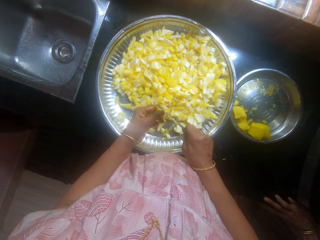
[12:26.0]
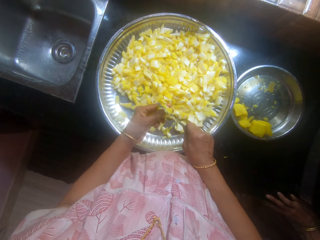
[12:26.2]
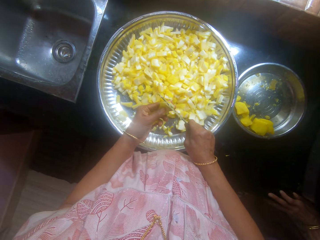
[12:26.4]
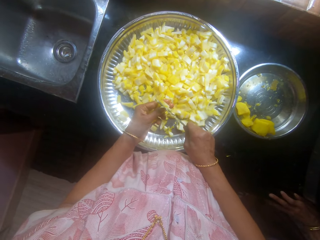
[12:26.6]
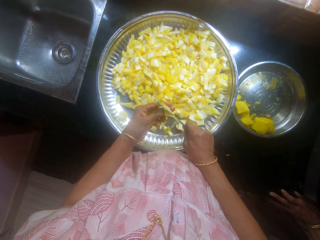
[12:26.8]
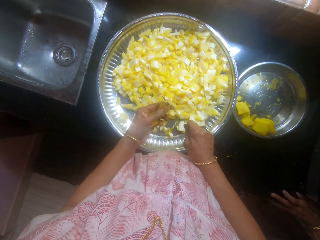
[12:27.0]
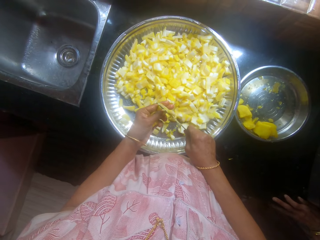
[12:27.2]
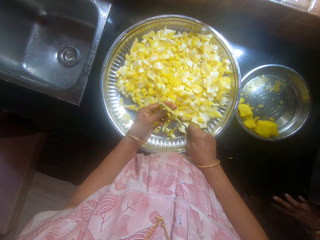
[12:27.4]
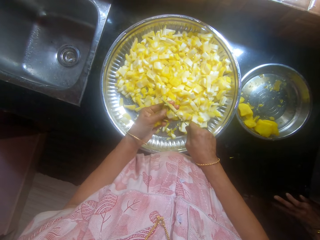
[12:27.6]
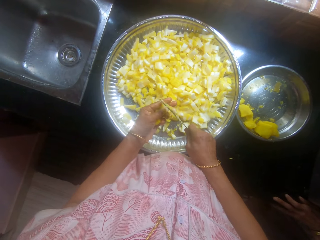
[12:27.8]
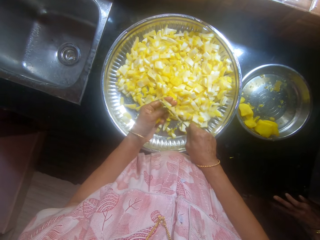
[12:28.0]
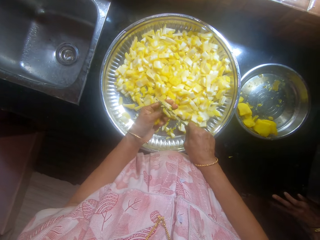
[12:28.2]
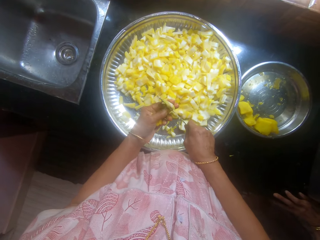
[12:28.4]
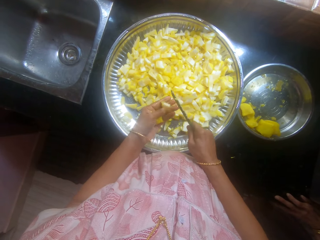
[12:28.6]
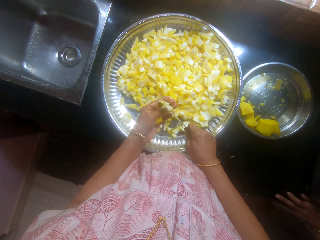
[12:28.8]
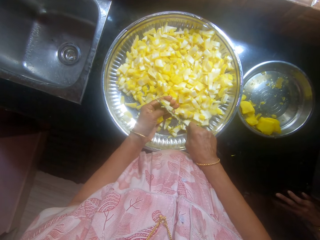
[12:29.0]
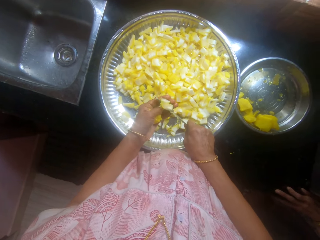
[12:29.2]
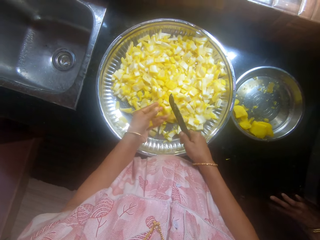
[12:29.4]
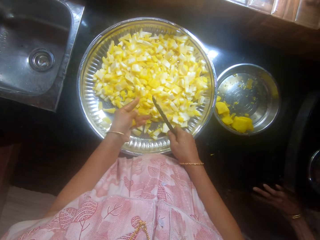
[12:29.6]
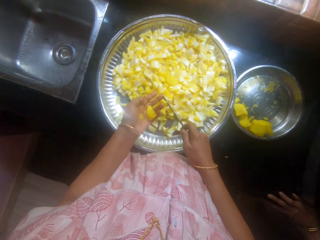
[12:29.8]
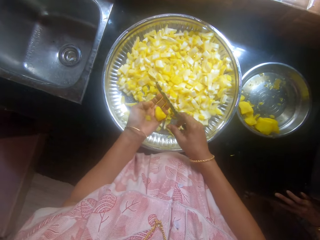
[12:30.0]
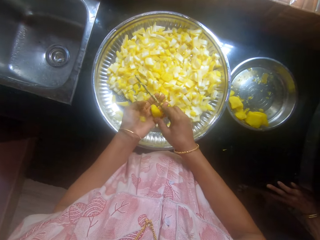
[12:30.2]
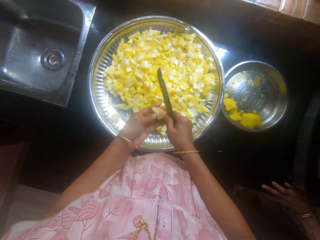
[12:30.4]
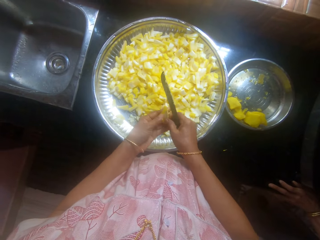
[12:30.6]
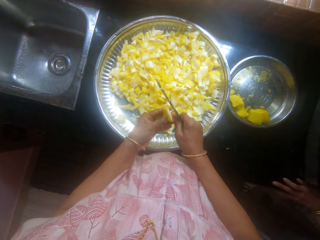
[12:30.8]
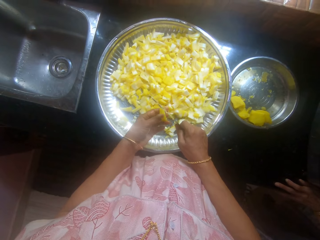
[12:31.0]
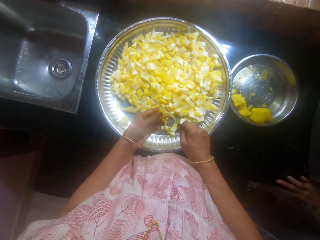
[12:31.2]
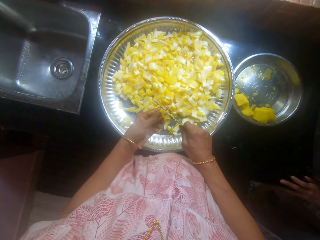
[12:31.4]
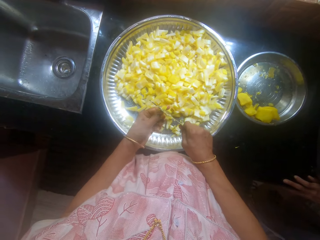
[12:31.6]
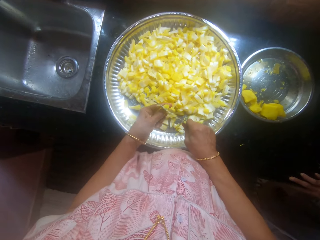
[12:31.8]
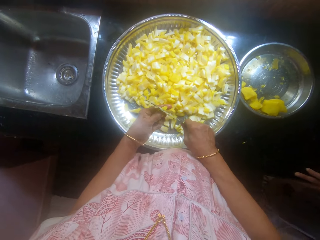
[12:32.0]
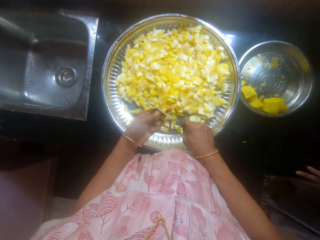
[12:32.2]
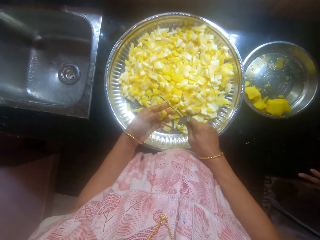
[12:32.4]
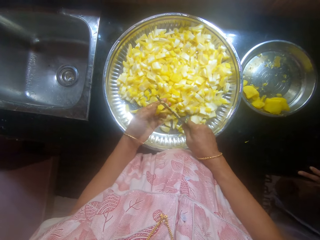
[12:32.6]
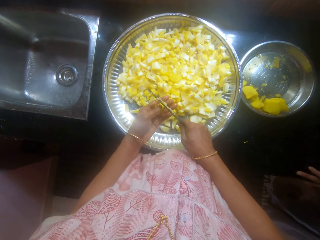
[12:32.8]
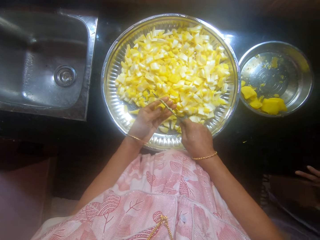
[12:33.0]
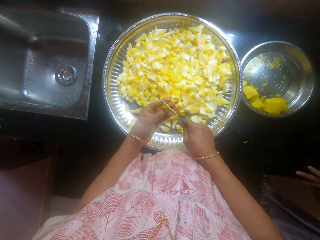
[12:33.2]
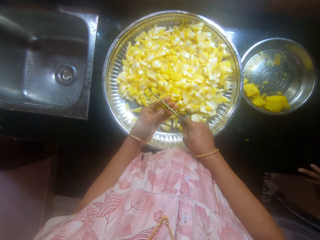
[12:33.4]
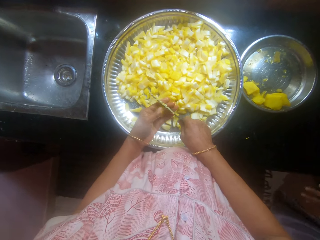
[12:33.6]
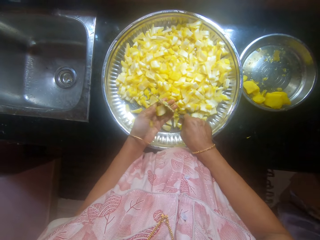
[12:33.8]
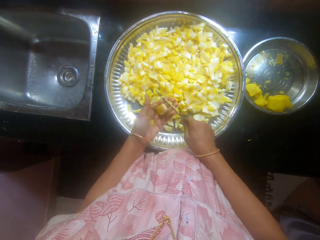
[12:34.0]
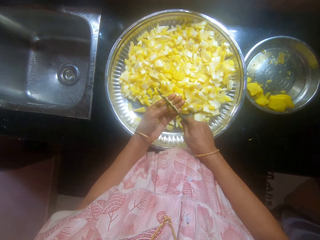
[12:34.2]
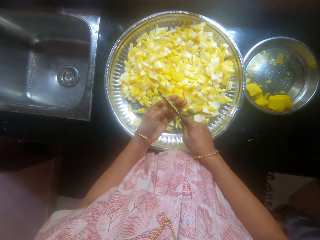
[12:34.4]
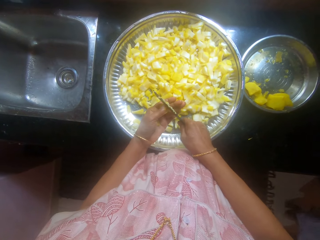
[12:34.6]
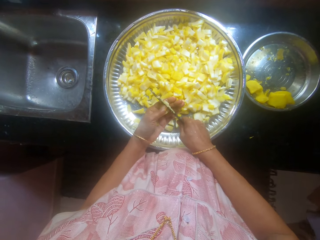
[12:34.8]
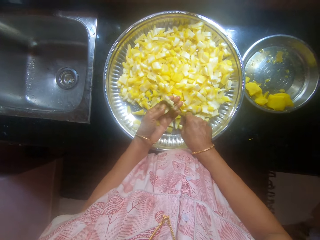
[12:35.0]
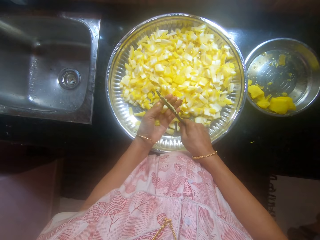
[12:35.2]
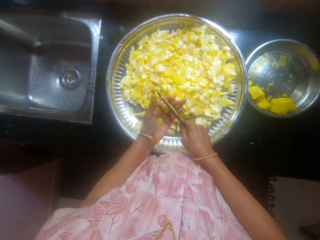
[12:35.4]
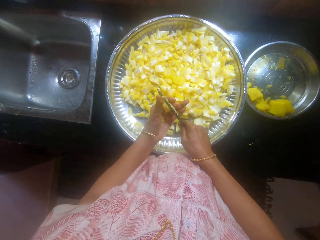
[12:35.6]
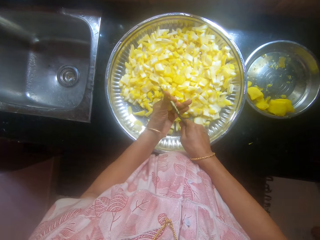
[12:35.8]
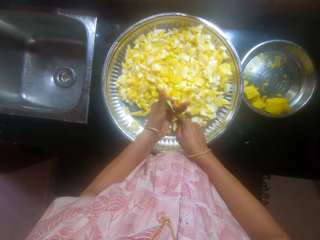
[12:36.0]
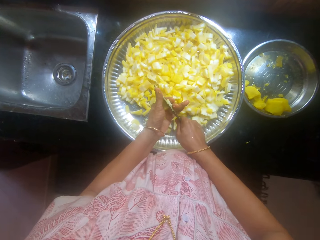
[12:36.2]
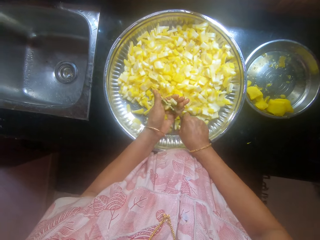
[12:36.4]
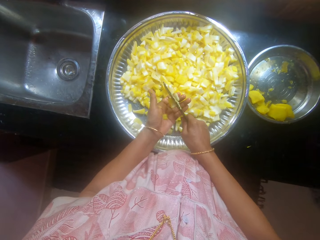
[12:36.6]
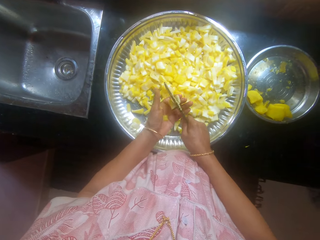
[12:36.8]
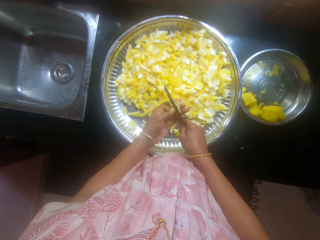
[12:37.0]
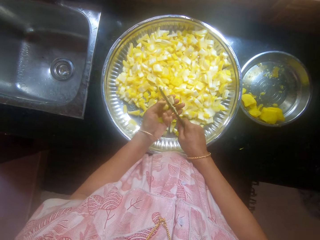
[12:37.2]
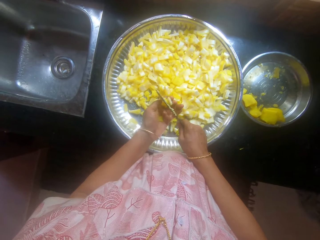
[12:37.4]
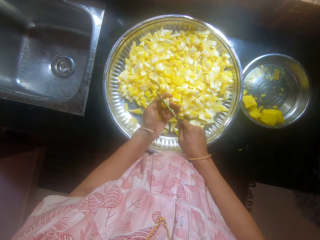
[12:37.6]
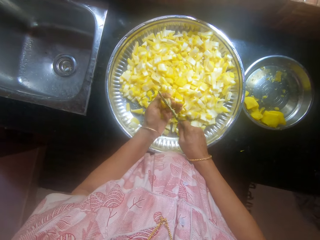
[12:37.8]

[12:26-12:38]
The camera wearer chops the potato.

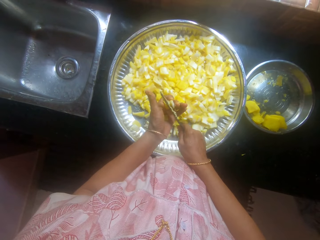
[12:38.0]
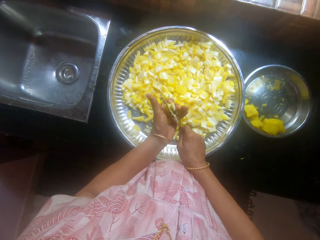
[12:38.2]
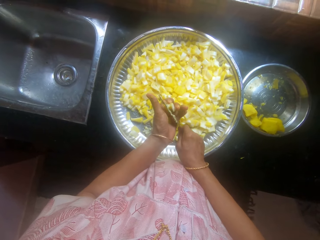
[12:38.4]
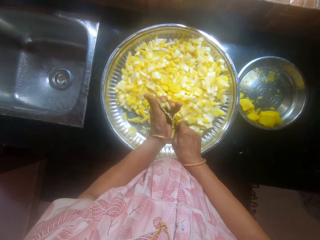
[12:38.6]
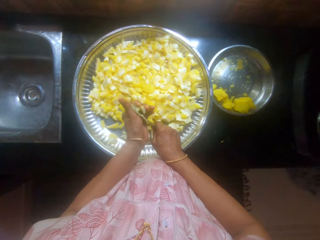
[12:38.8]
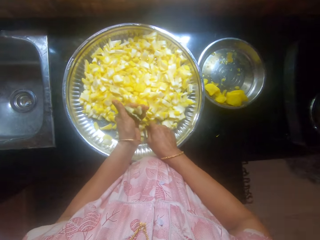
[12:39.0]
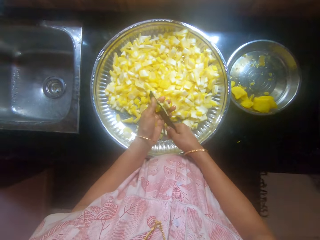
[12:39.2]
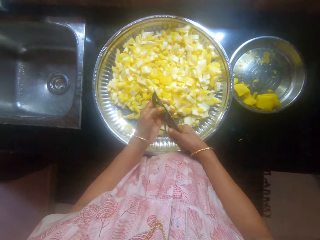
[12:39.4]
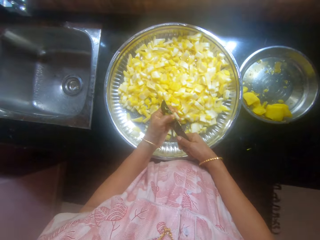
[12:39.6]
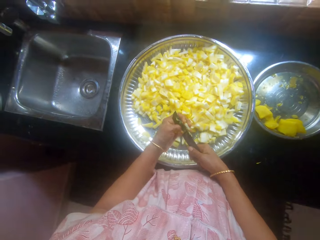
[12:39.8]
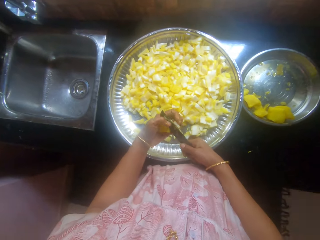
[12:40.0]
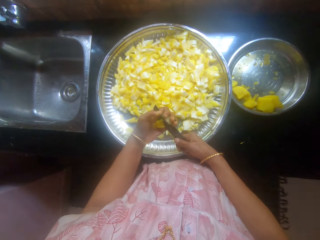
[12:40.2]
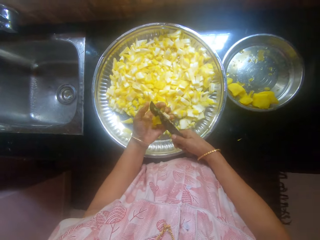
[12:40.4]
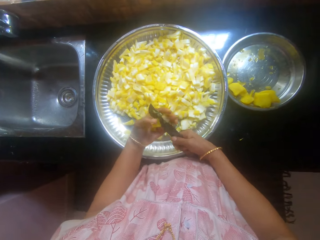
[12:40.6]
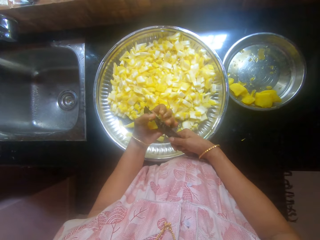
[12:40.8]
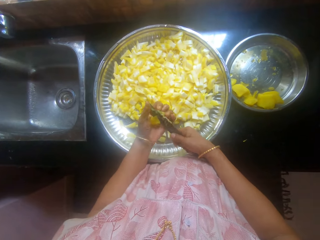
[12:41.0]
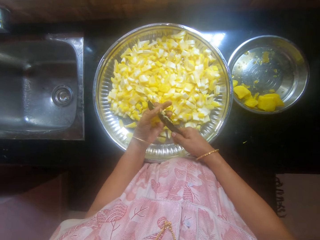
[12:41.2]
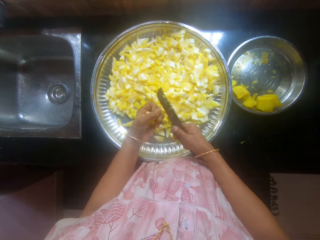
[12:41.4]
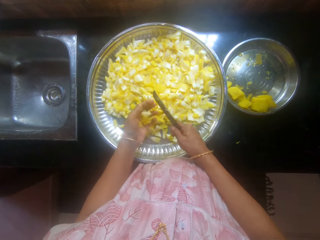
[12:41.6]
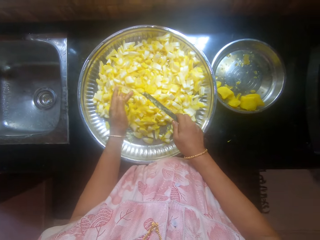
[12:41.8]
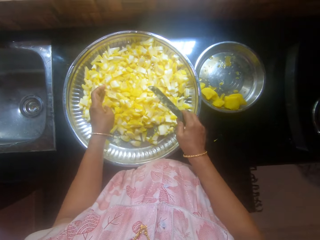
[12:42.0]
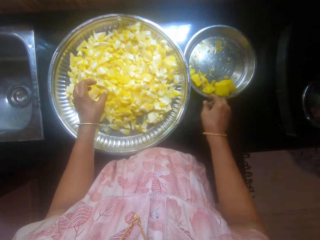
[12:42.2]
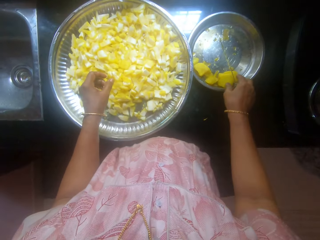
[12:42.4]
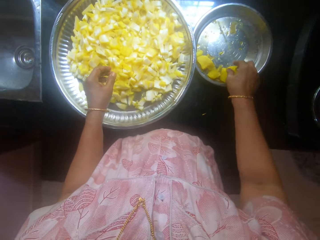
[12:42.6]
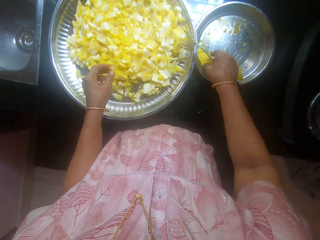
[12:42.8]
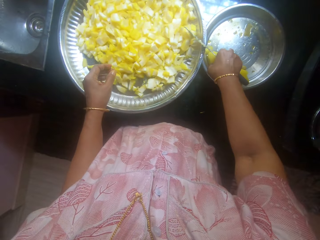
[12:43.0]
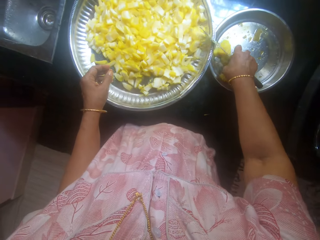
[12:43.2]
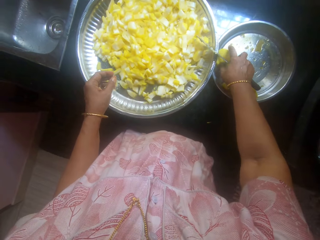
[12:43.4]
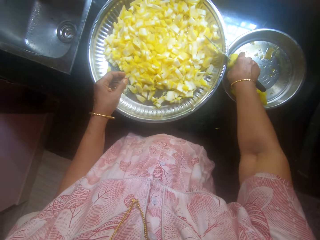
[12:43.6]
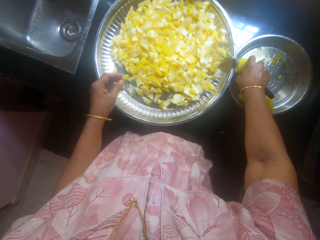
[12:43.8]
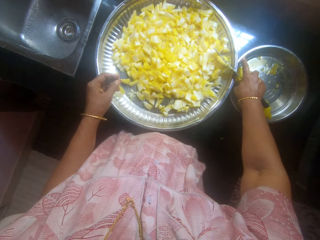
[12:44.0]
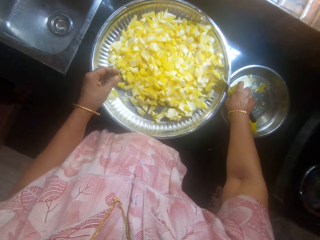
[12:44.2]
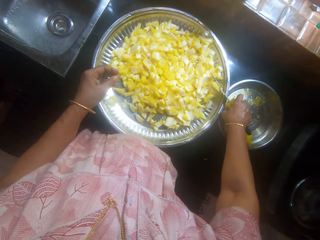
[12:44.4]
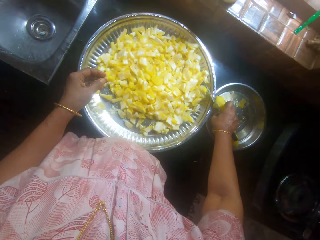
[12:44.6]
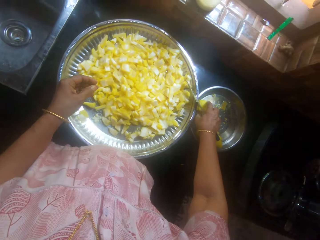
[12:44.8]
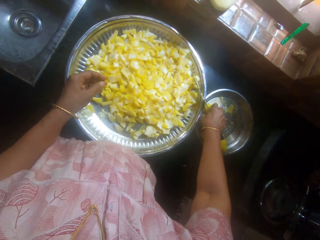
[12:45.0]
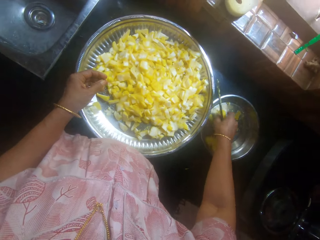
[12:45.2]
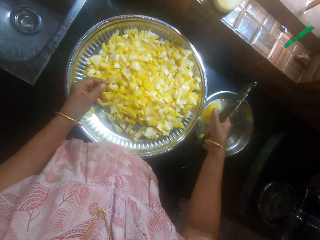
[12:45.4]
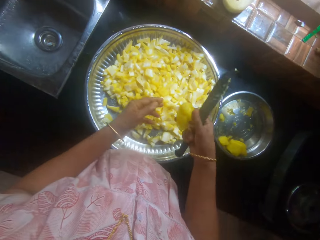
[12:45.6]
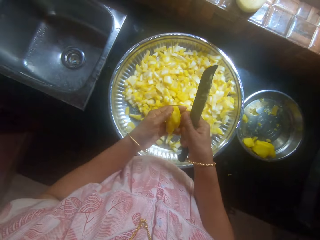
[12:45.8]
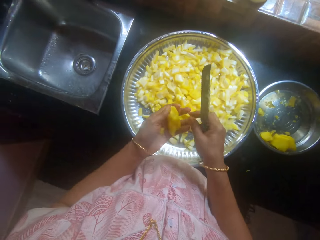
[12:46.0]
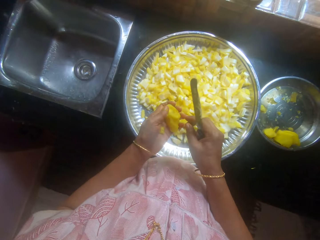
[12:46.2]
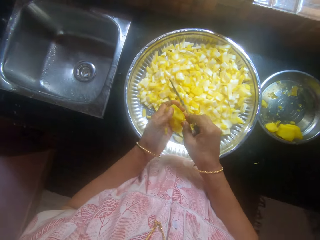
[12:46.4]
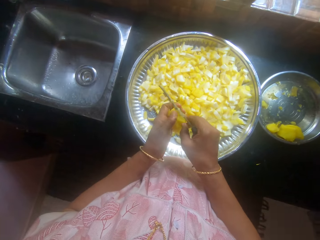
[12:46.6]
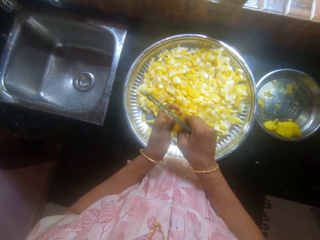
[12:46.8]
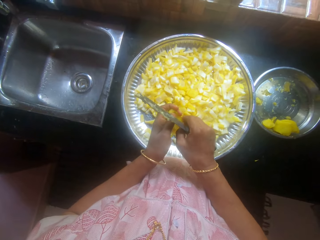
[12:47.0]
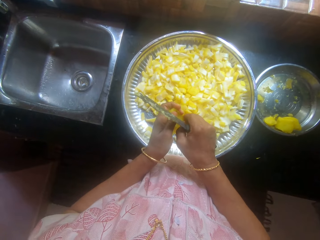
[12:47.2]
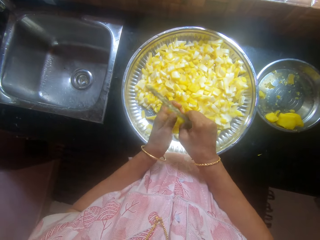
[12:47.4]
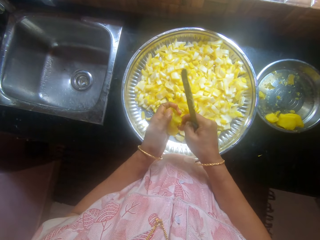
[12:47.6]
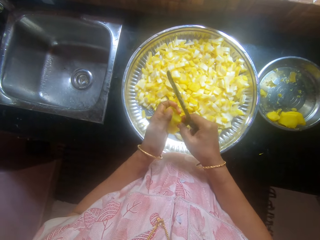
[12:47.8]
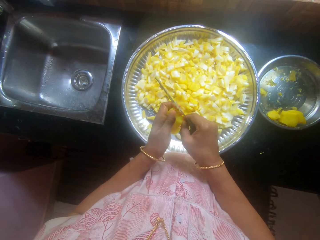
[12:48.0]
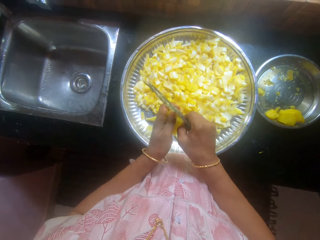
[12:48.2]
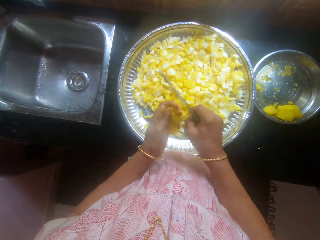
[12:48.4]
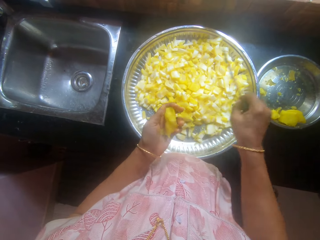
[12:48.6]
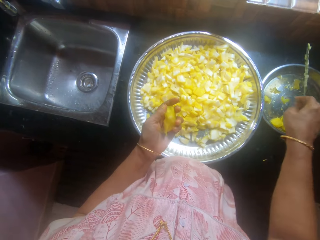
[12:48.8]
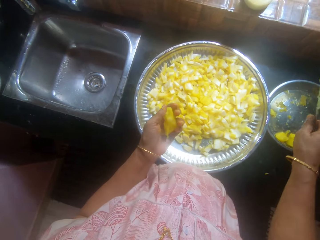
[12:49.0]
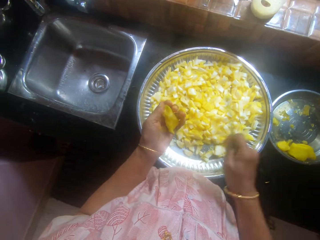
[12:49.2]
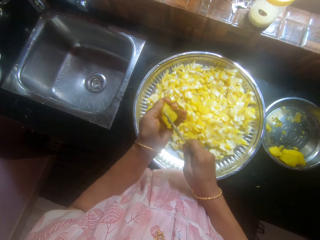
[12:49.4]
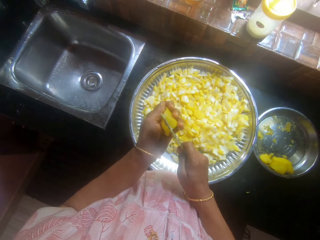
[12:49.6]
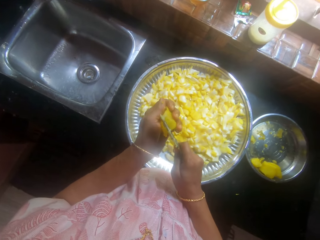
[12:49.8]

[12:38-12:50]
The camera wearer picks the cassava from the tray.
